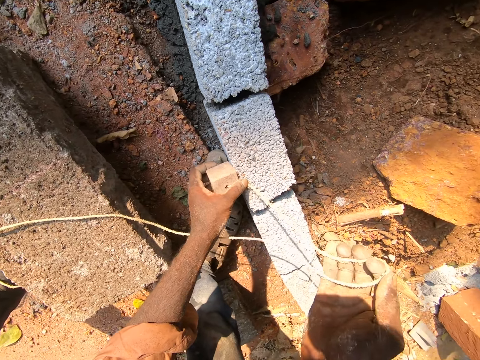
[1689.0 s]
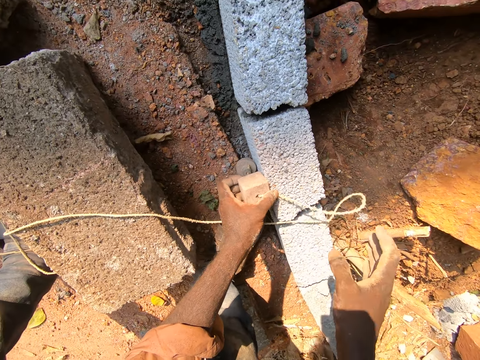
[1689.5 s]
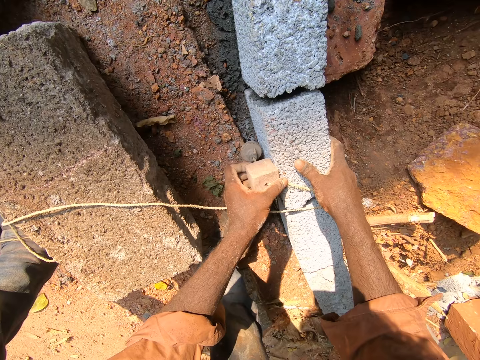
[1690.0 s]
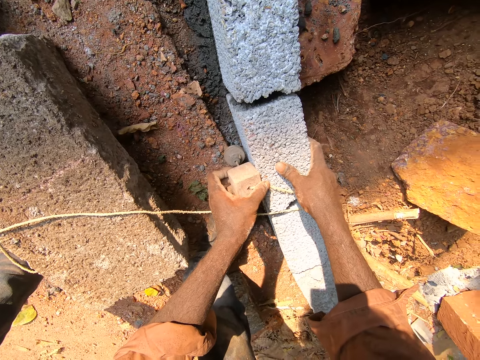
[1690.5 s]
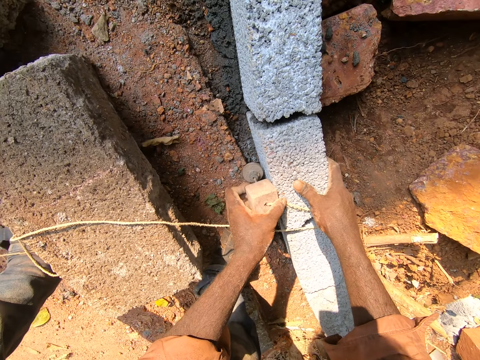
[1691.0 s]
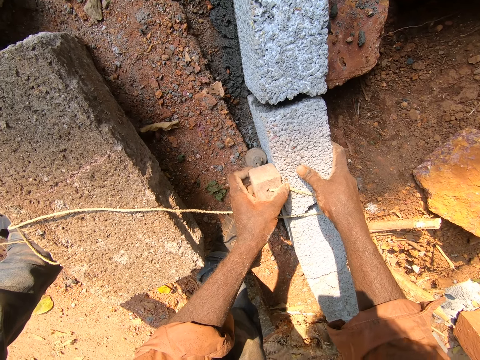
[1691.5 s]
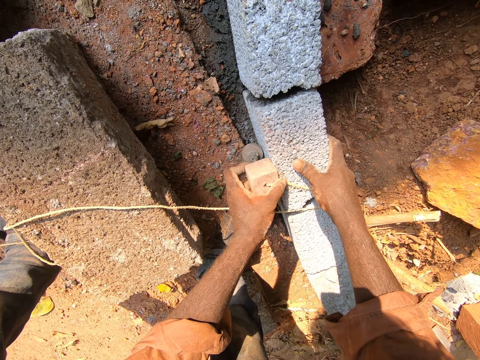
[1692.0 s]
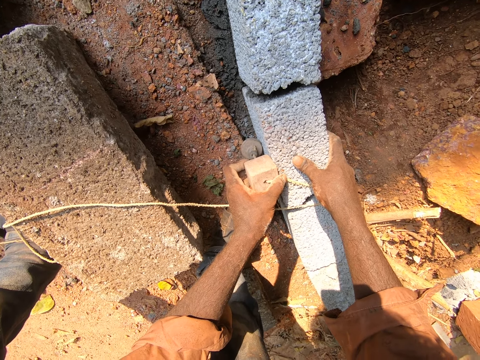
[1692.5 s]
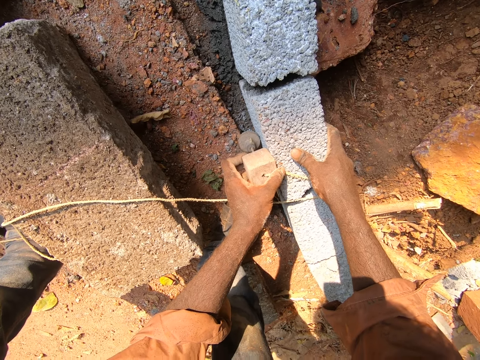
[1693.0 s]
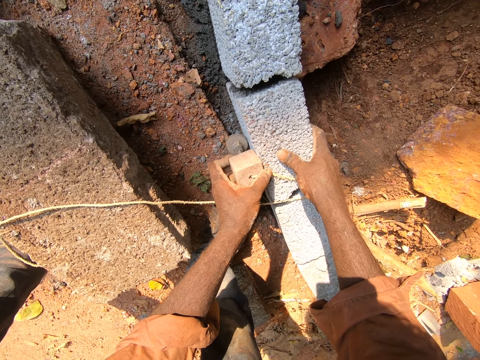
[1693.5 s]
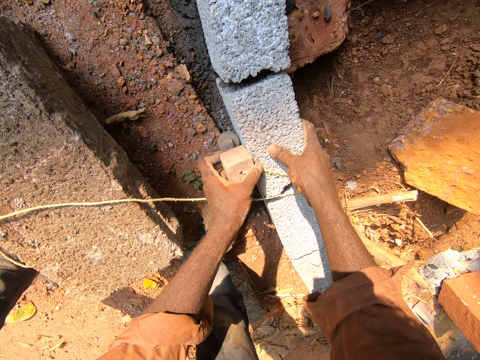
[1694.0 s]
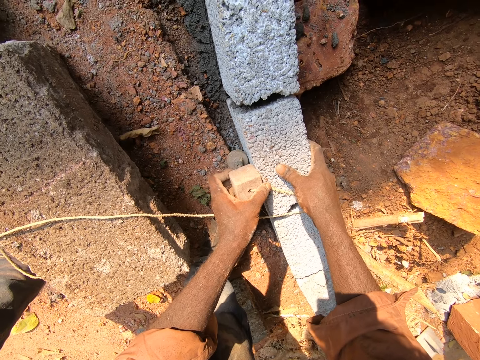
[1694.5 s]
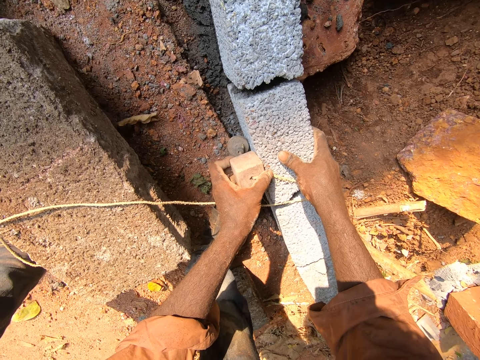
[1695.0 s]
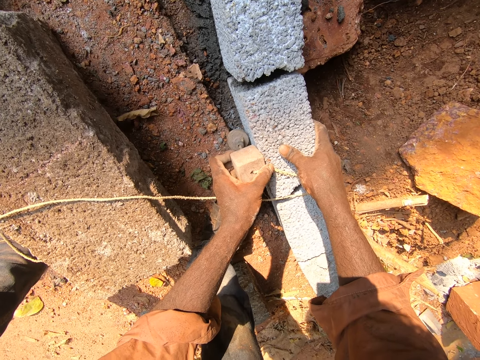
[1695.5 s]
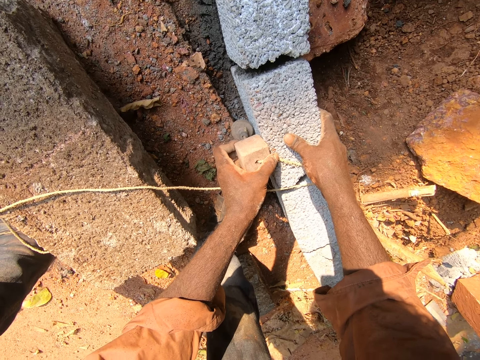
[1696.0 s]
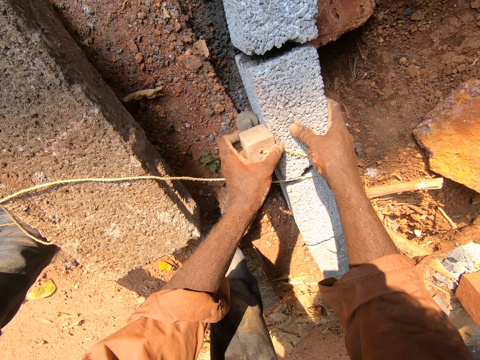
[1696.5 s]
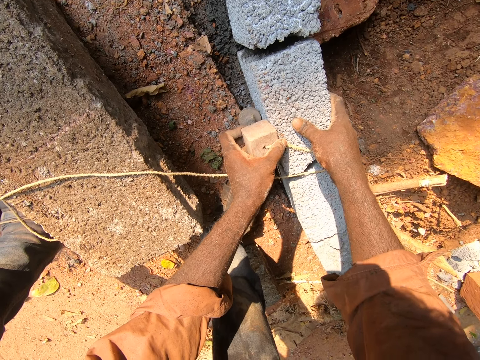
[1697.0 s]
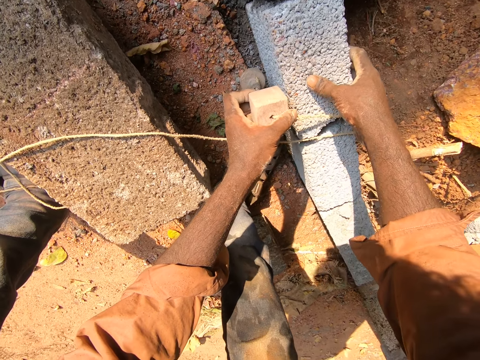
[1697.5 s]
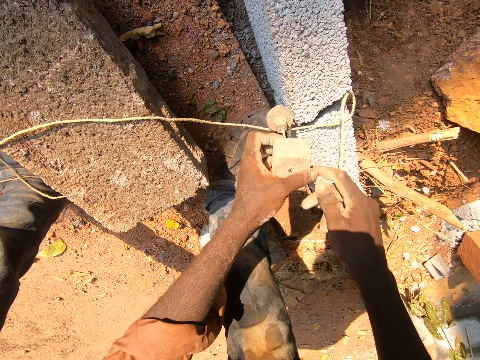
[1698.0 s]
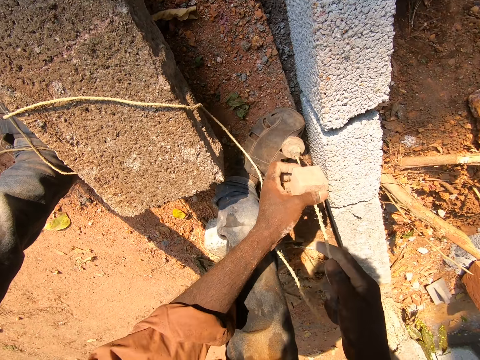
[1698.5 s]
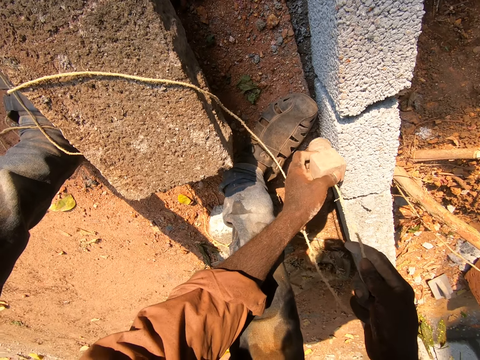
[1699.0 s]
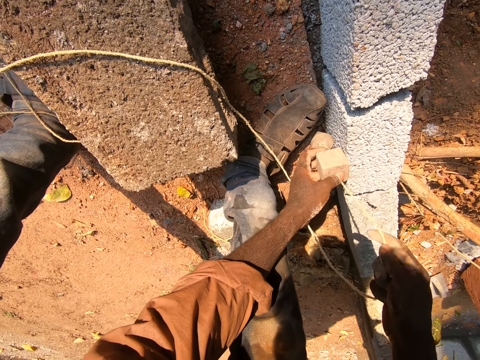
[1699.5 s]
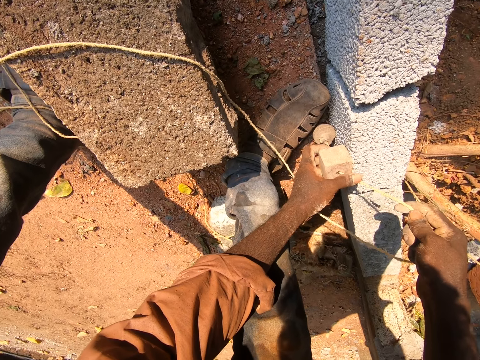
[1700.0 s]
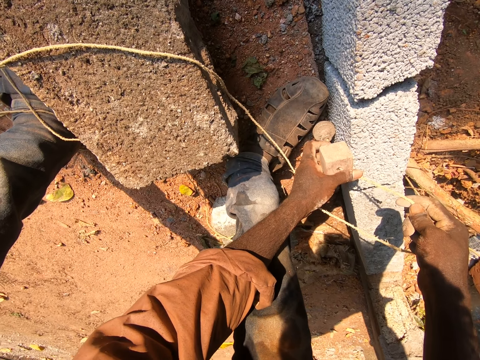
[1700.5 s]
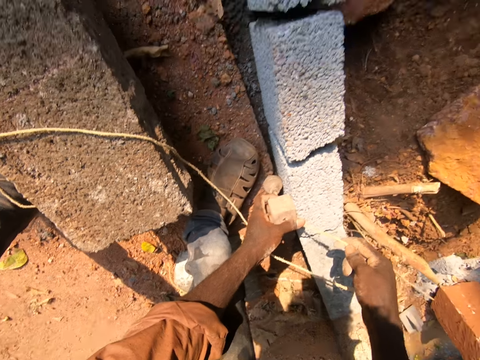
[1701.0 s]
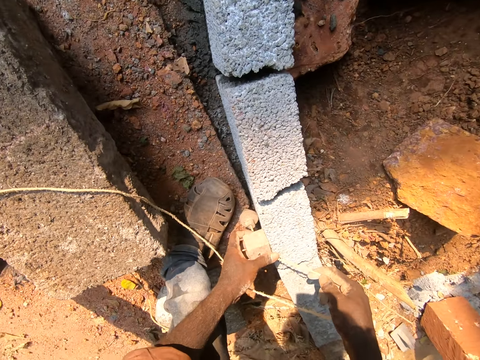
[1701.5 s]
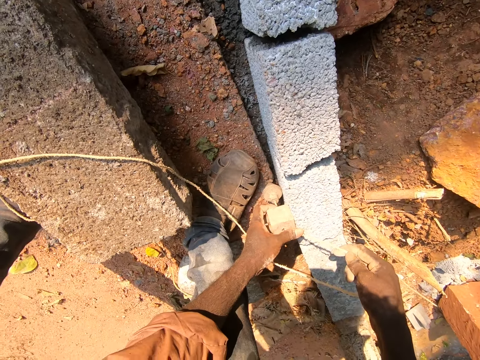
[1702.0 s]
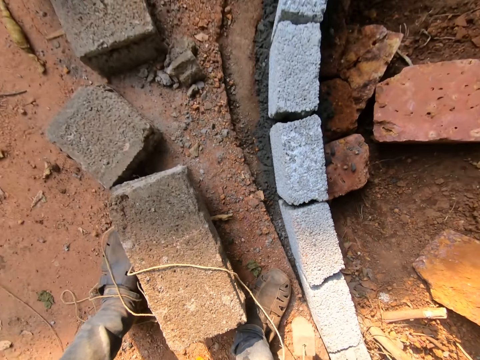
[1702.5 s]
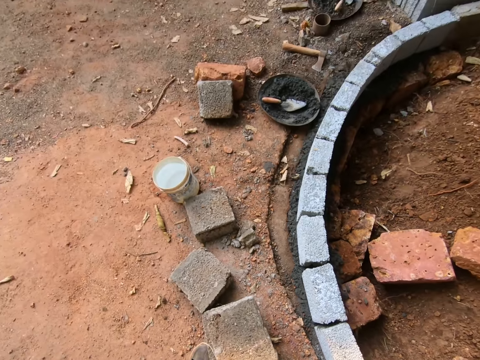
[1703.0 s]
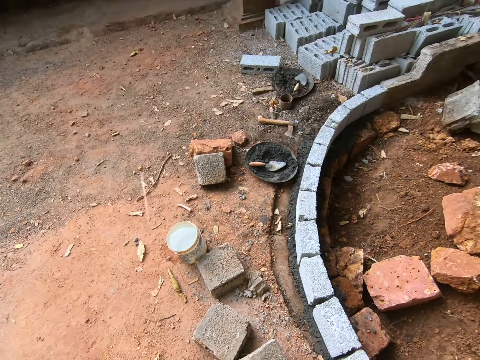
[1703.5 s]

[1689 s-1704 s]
The camera wearer holds the concrete. They move the plumb bob. They measure the concrete.

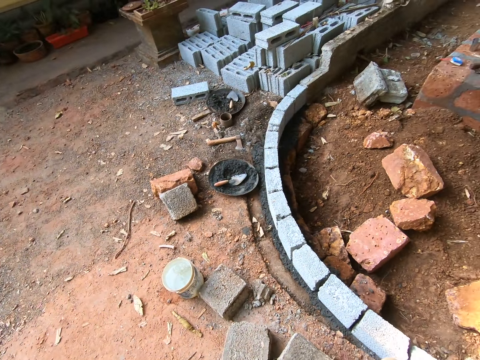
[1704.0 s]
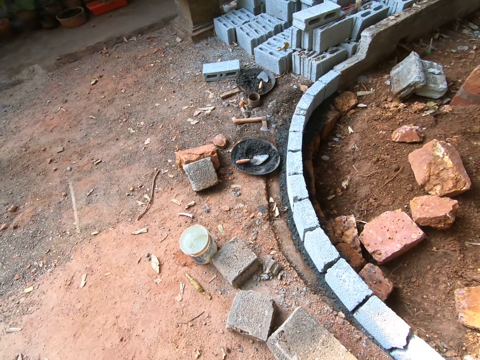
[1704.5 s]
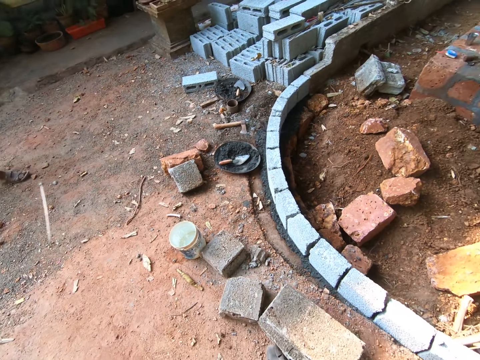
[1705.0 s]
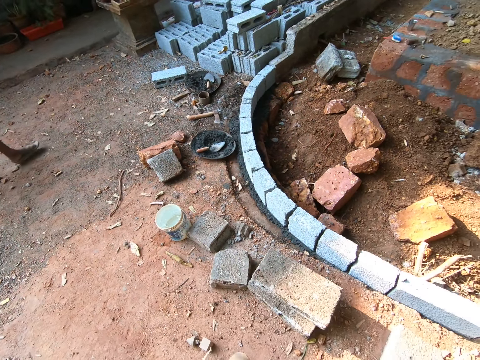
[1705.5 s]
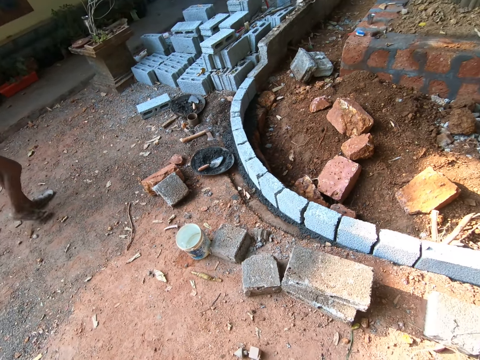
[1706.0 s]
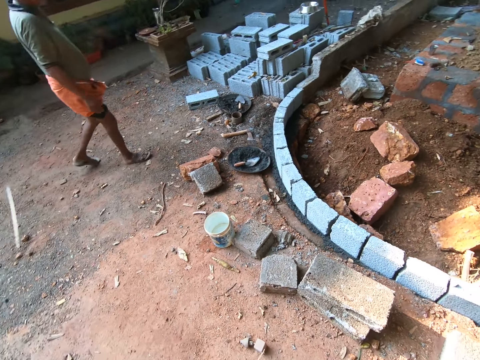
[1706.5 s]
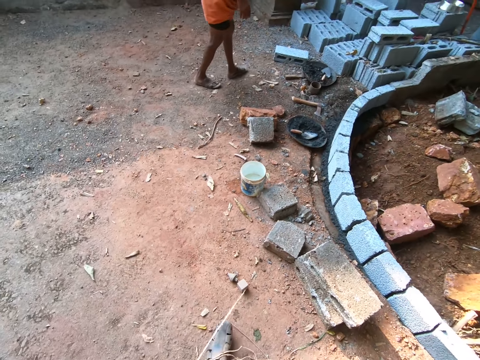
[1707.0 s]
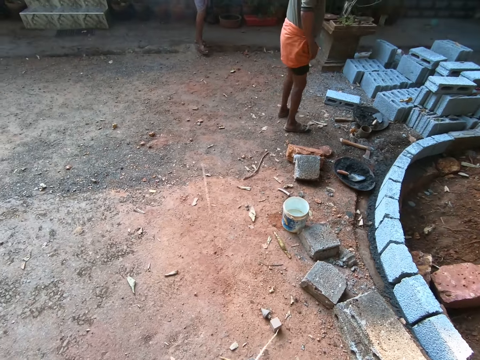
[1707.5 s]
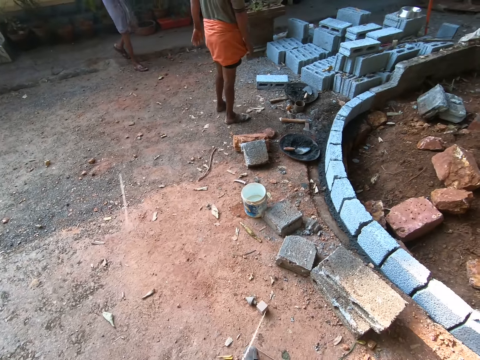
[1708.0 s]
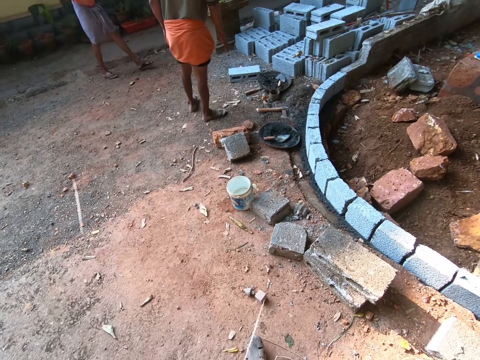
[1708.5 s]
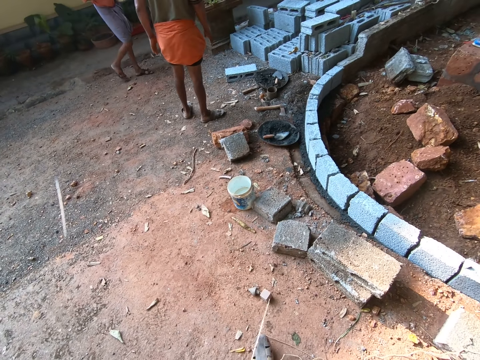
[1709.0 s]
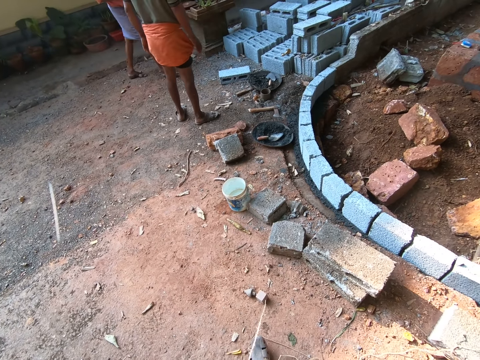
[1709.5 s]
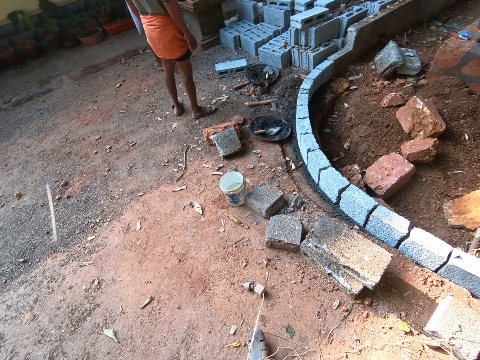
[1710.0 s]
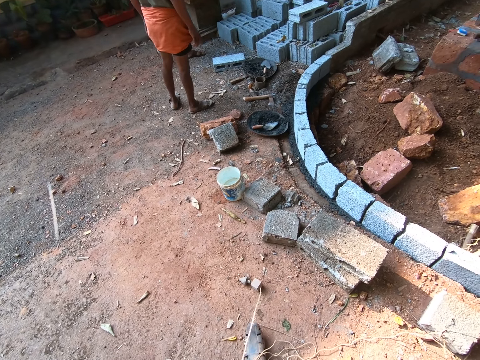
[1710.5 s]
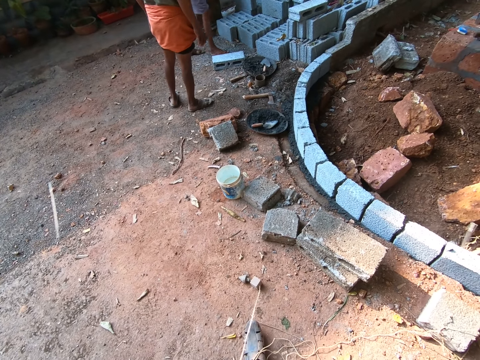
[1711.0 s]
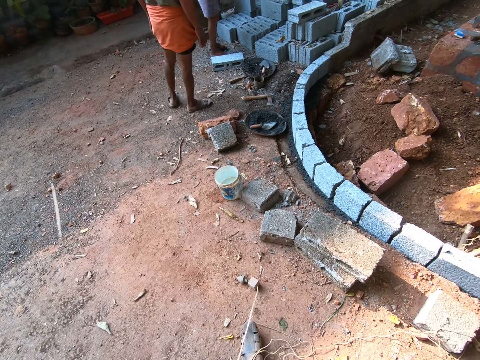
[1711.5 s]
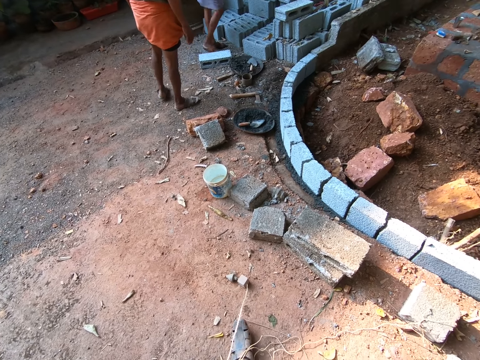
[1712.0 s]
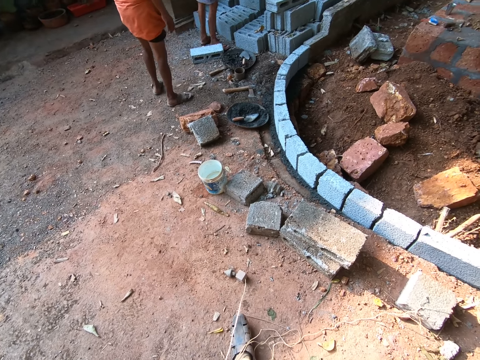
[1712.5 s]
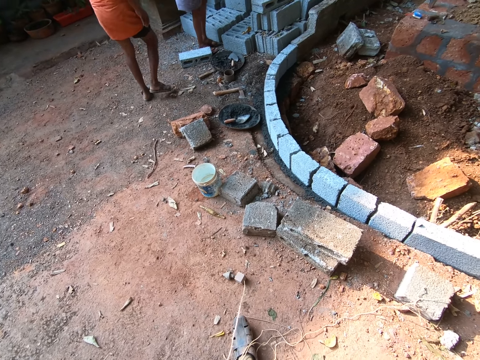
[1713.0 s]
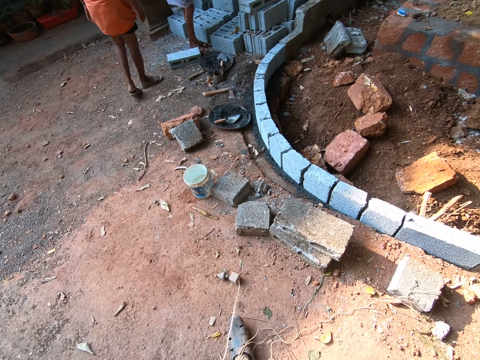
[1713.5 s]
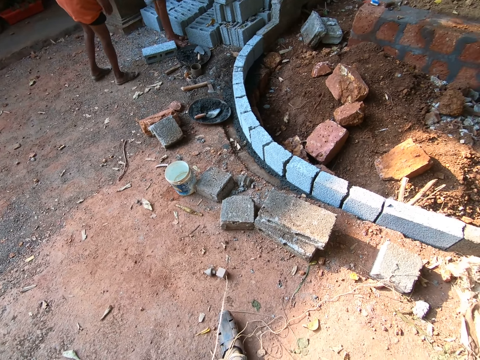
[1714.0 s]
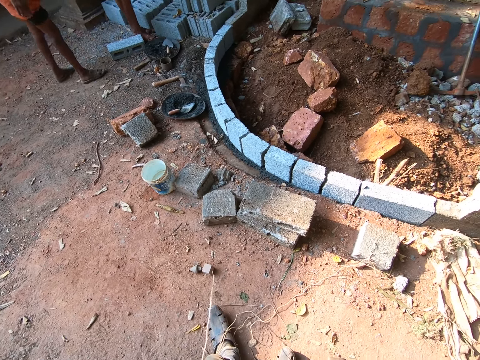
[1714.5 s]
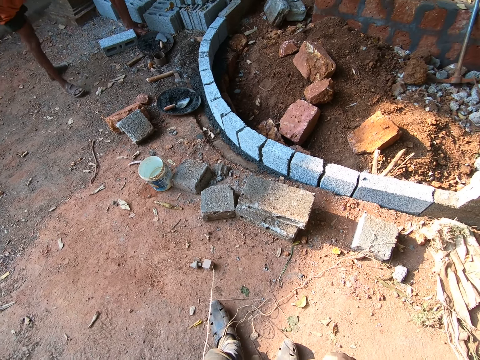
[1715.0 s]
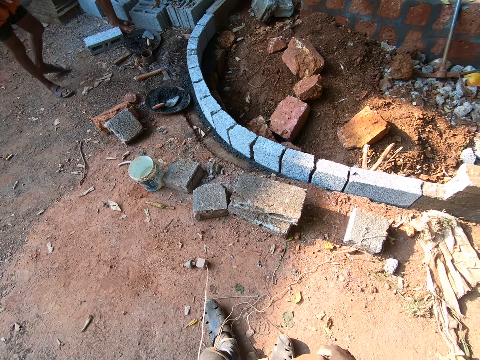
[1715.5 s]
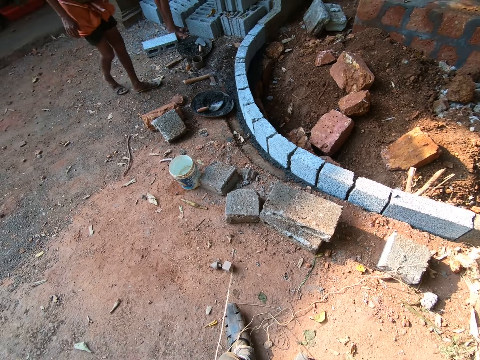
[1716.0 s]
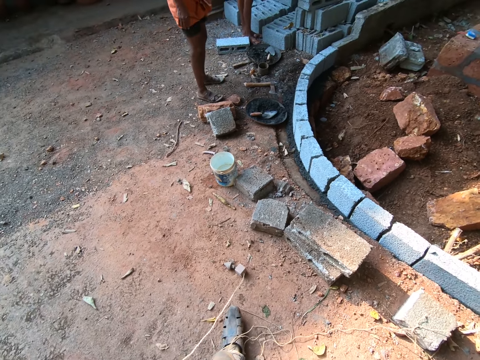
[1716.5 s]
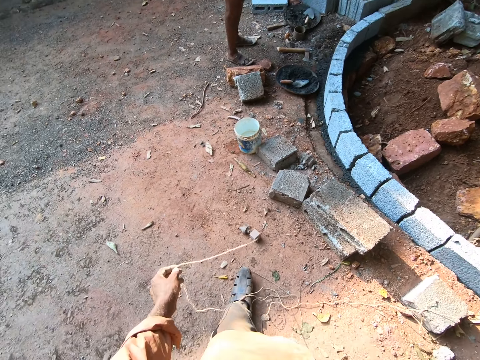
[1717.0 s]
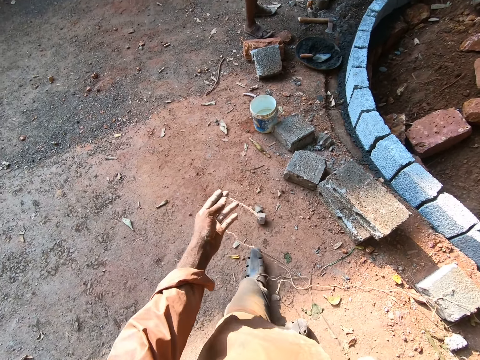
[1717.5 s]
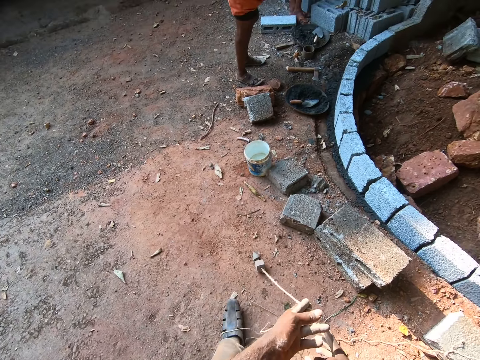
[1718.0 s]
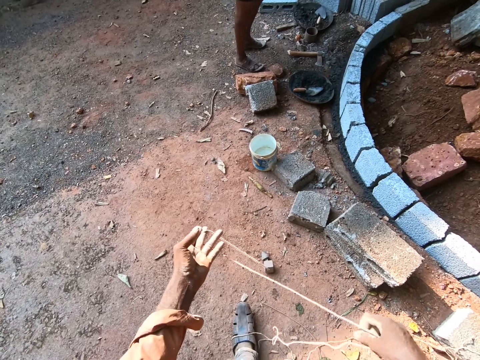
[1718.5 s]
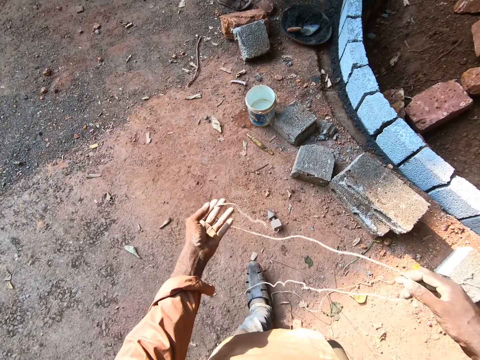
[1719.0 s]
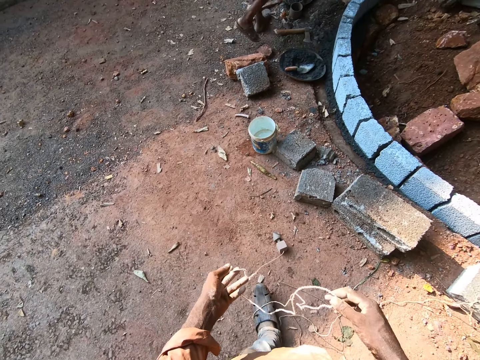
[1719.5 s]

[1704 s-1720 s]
A person moves to the concrete. Another person moves towards the concrete. The camera wearer holds the plumb bob string. They move the rope.
